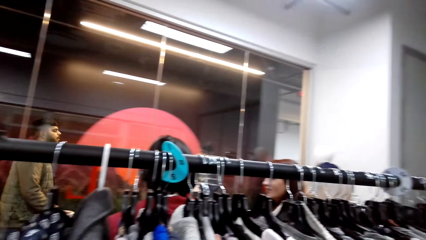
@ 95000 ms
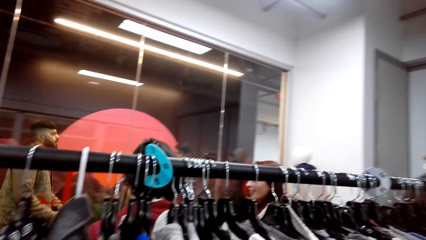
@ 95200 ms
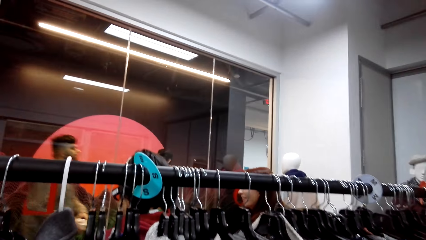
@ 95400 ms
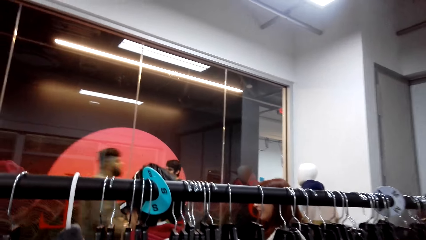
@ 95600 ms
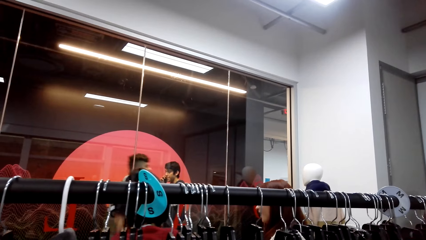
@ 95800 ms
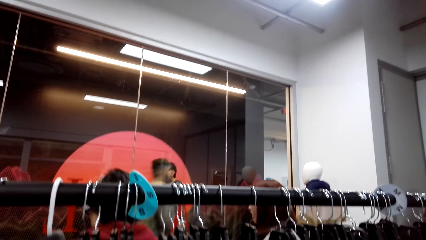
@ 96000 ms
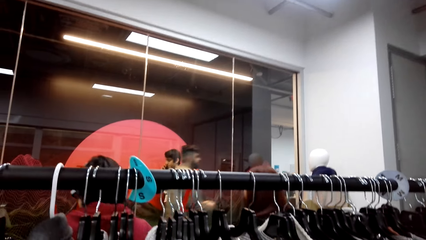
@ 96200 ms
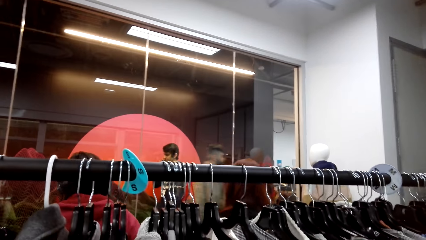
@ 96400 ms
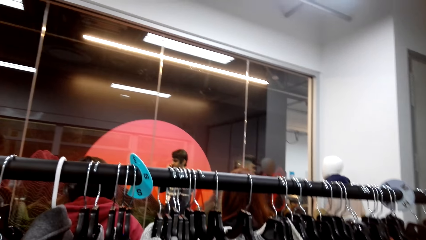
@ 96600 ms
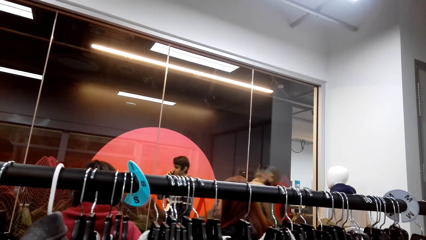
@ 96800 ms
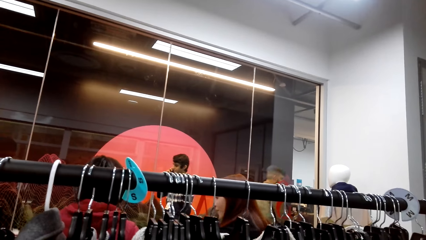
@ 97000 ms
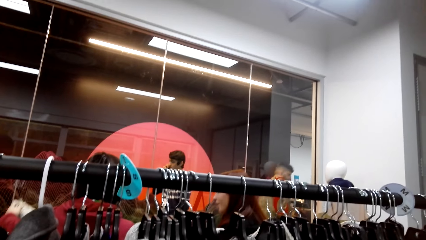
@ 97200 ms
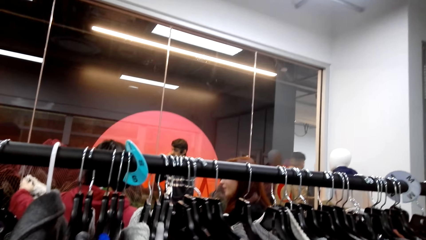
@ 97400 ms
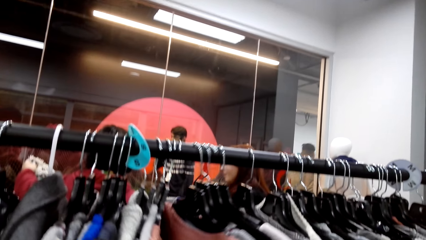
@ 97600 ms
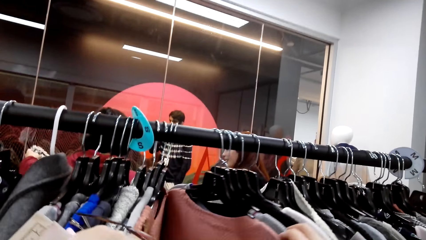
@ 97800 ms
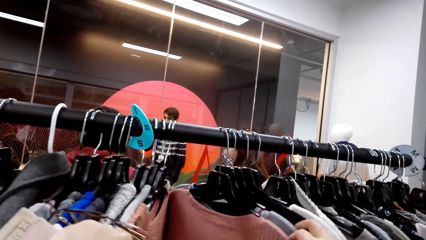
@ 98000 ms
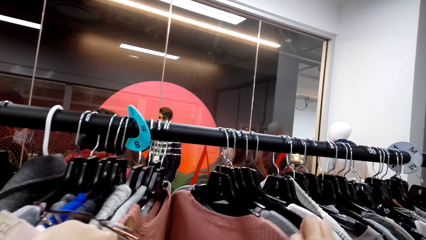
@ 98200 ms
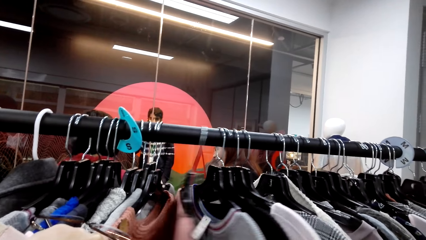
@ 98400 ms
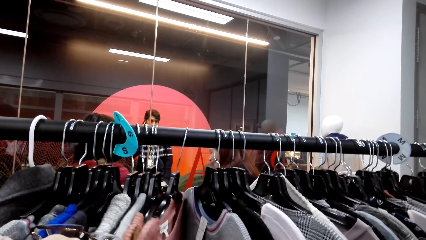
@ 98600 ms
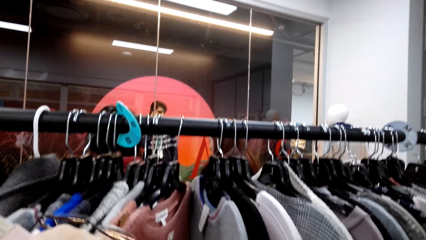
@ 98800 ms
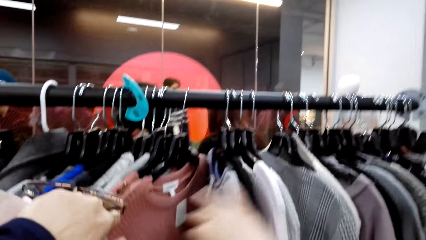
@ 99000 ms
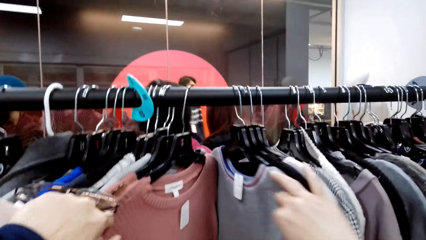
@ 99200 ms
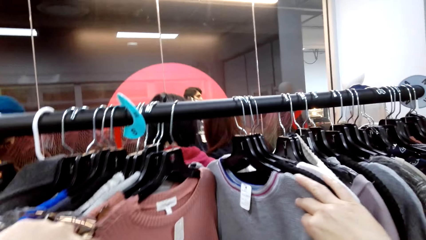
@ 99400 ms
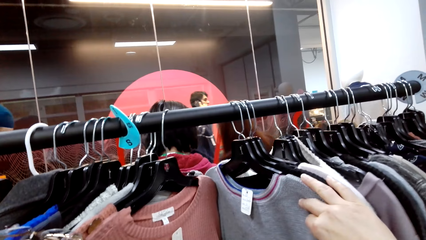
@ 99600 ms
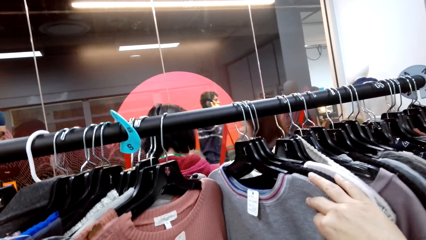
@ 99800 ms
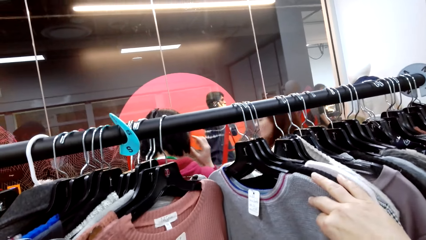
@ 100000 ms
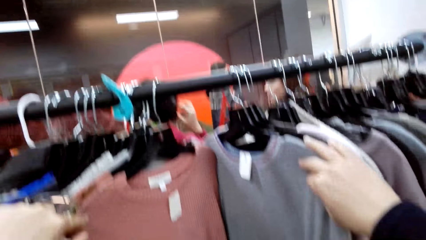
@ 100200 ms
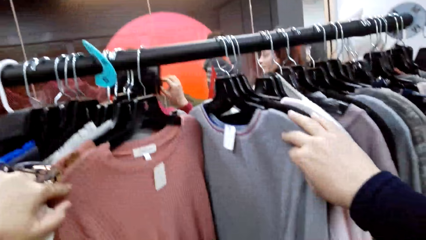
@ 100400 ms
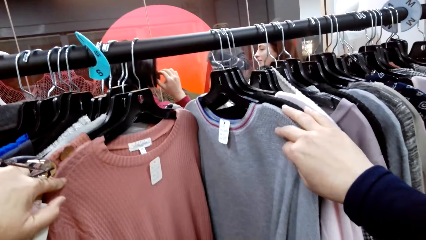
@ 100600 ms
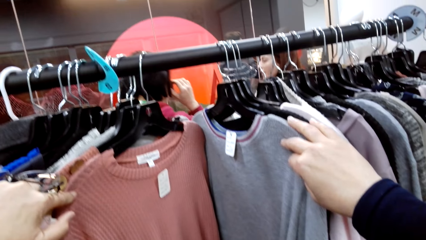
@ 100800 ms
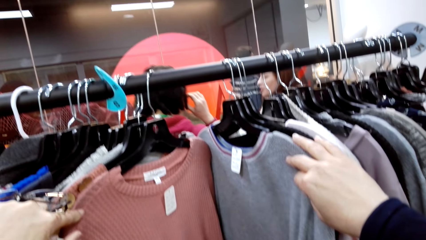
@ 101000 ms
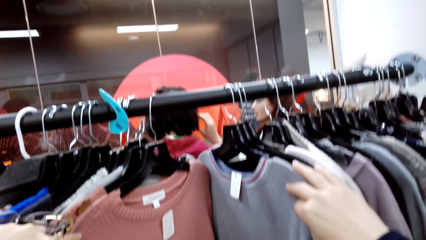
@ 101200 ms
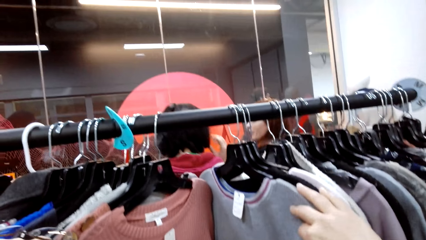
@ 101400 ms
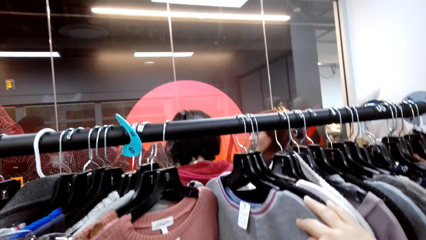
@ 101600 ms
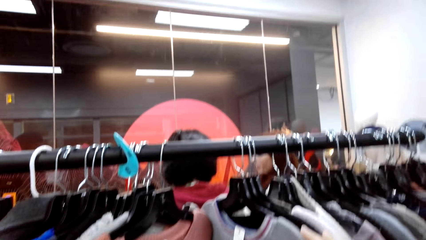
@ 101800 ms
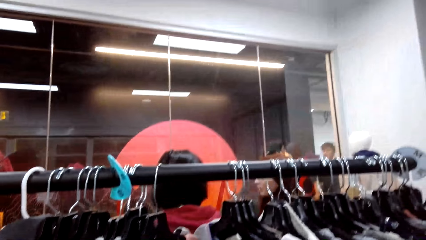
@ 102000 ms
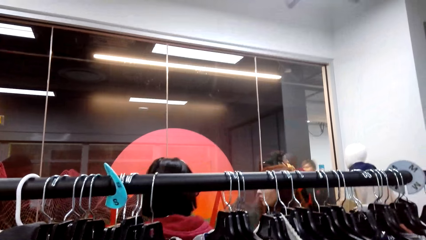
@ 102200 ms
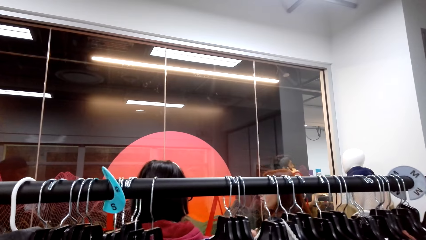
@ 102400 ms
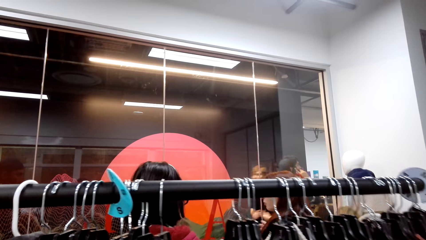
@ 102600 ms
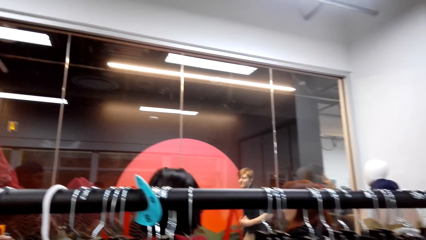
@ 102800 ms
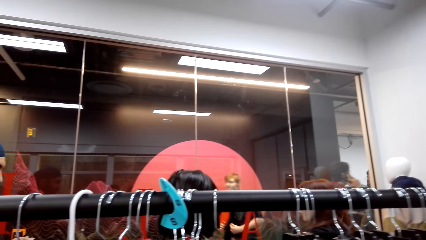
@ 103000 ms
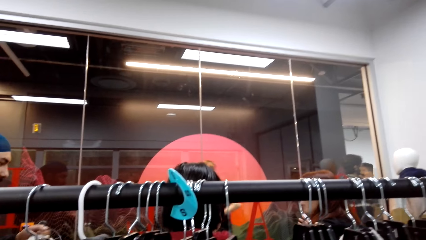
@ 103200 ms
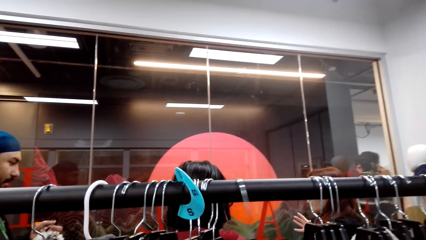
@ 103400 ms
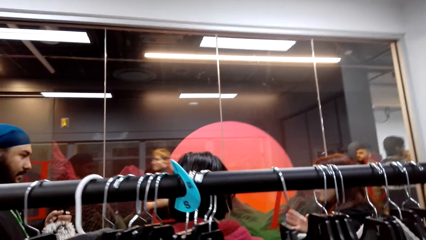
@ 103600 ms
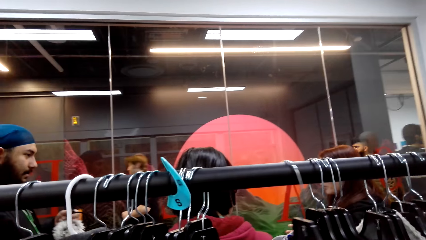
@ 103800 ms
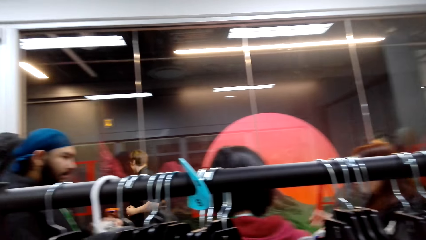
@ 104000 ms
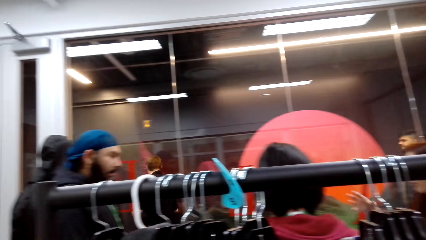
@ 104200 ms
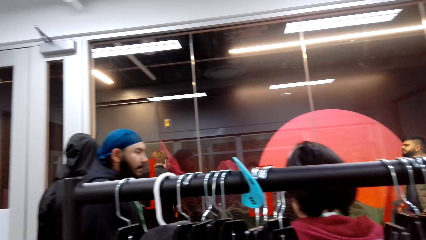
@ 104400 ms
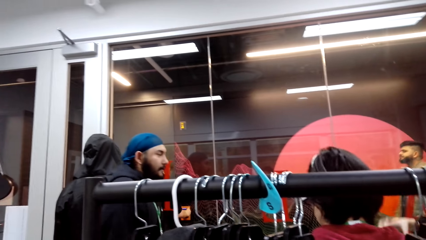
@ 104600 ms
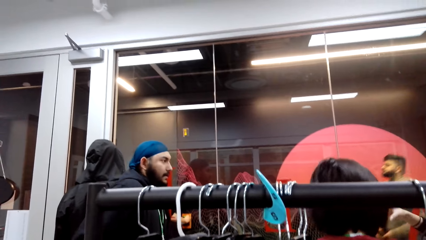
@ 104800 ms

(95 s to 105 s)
The camera wearer looks at the clothes. They move the clothes on the hanger rail.

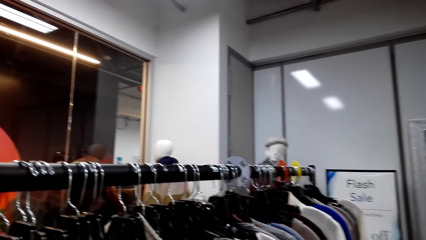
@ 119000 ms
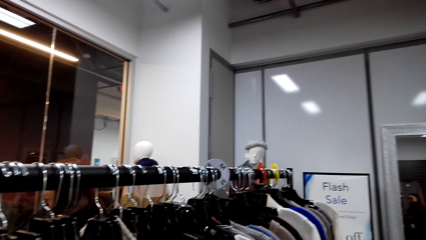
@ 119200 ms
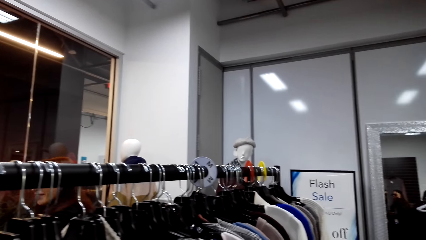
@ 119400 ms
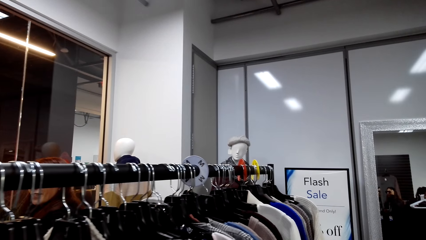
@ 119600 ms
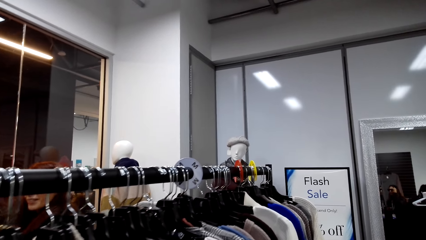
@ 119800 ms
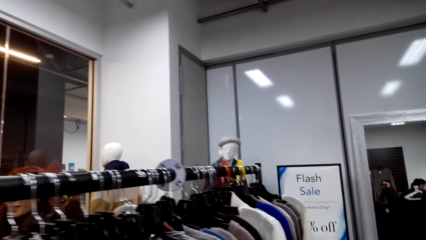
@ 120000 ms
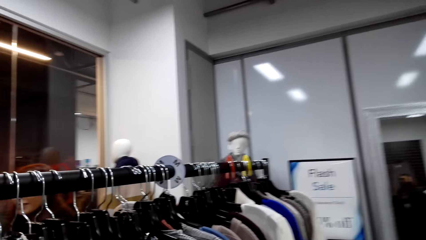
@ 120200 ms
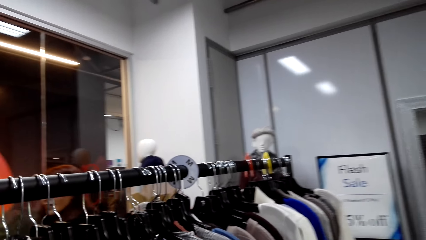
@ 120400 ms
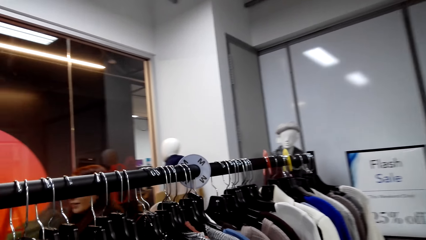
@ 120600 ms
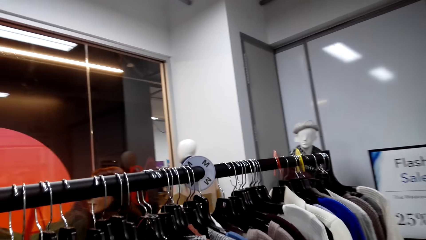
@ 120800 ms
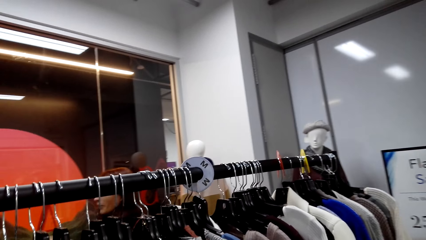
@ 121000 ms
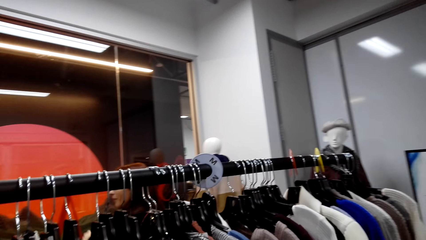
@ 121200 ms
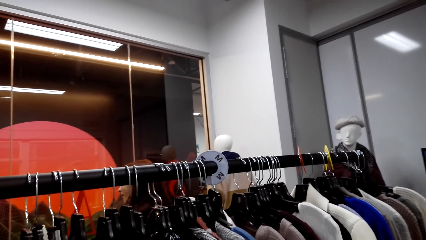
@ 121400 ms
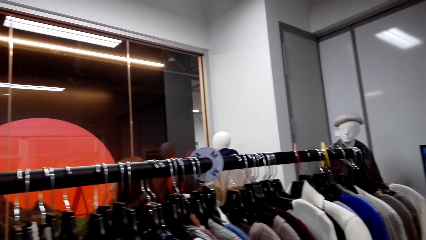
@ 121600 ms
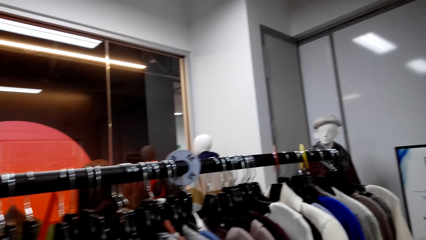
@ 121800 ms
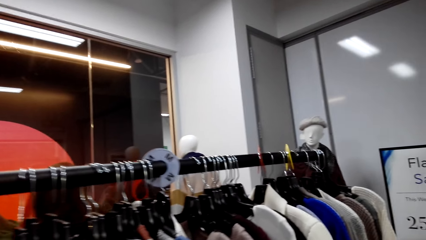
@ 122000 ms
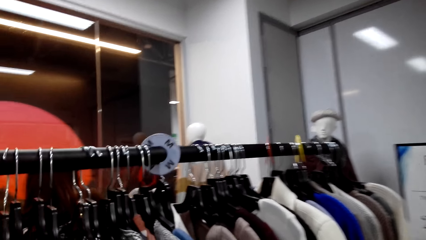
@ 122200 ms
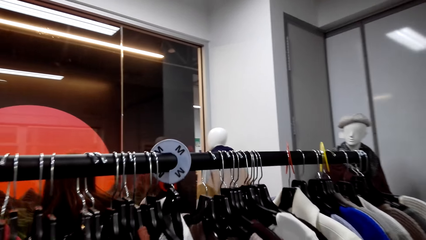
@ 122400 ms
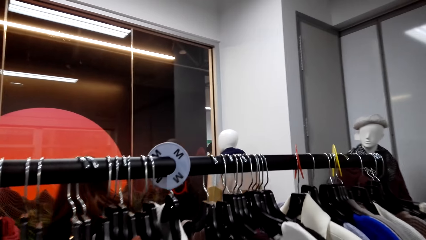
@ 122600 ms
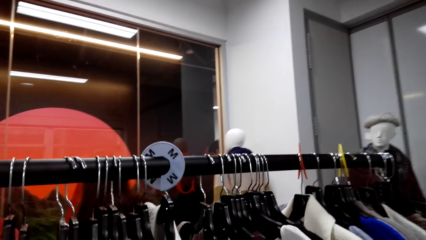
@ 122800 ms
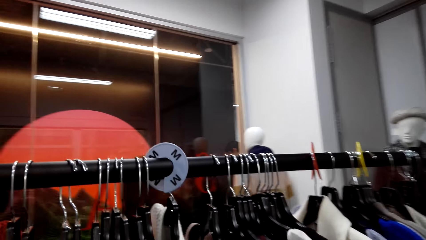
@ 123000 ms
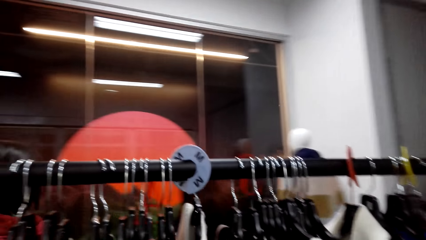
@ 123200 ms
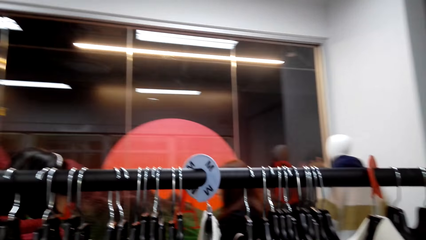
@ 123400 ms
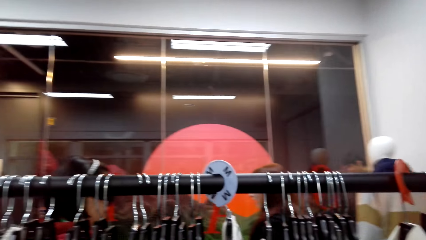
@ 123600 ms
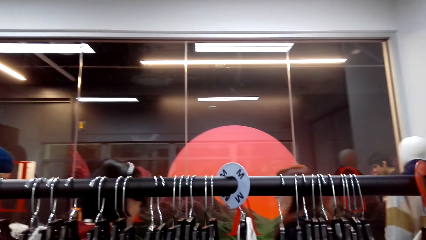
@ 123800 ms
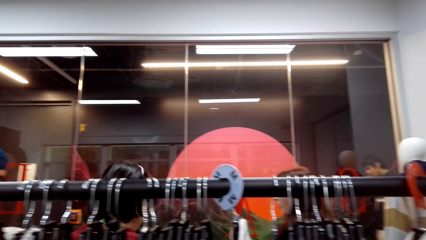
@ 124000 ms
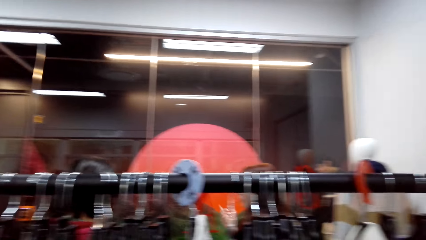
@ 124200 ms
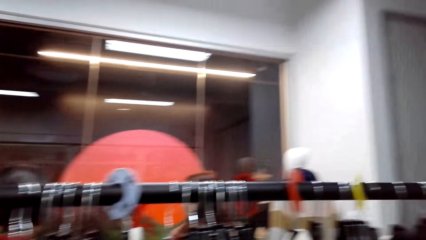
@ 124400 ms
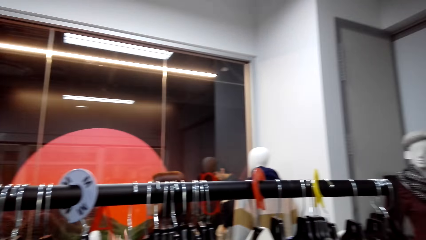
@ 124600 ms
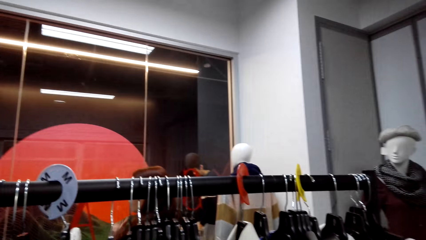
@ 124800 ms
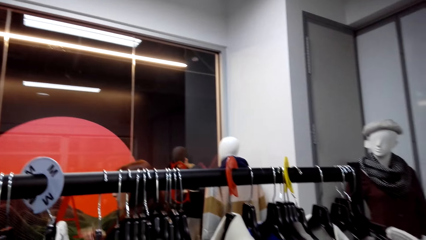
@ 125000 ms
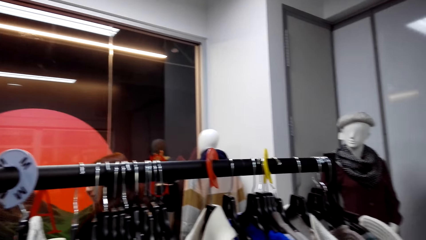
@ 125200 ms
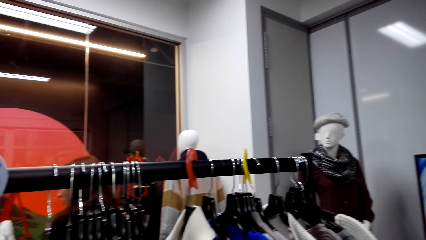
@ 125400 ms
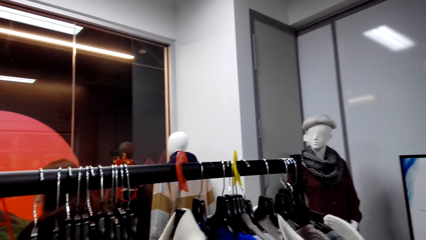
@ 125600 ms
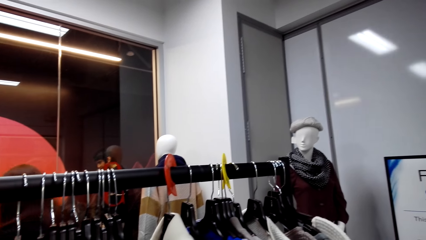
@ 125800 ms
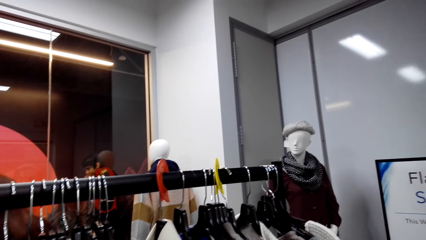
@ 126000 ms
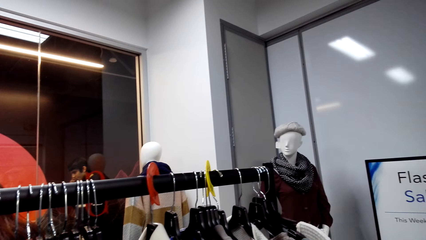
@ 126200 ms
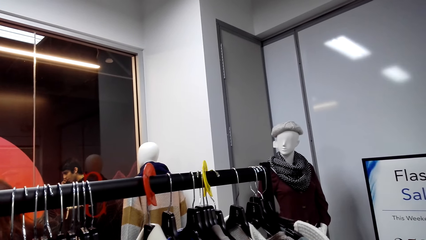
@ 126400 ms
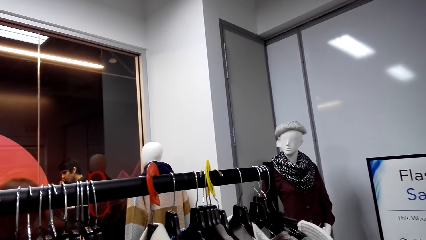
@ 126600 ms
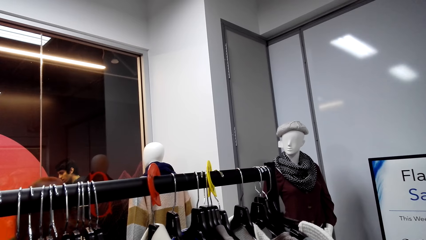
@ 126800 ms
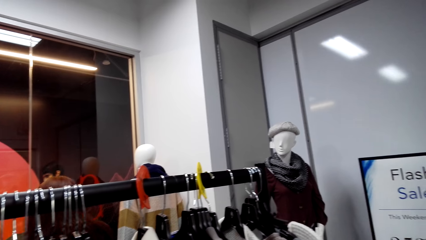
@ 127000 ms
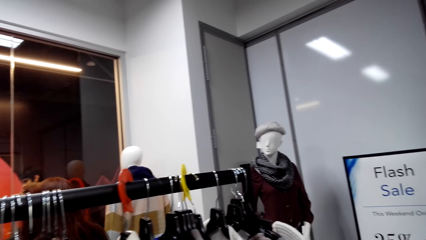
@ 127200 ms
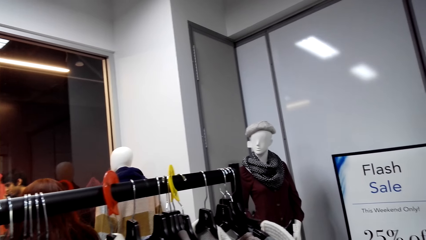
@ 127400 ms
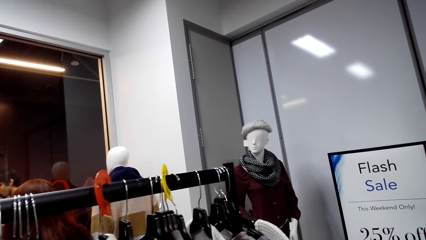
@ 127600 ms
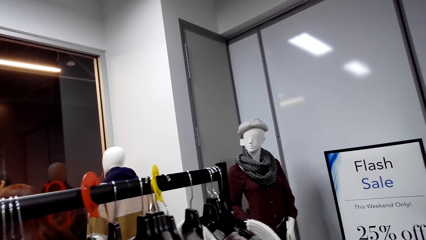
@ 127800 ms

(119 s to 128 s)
The camera wearer walks around the store.
